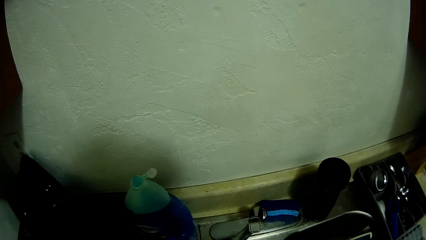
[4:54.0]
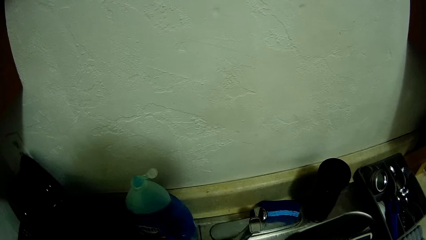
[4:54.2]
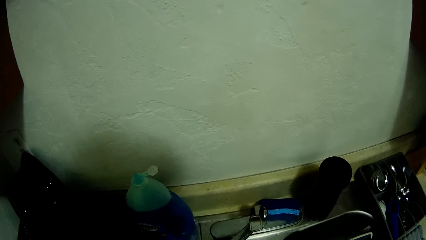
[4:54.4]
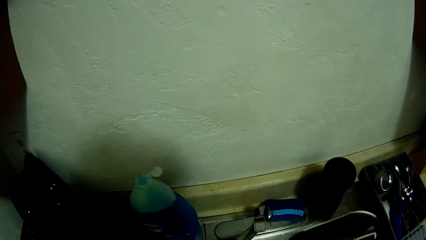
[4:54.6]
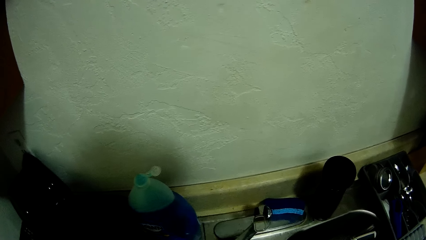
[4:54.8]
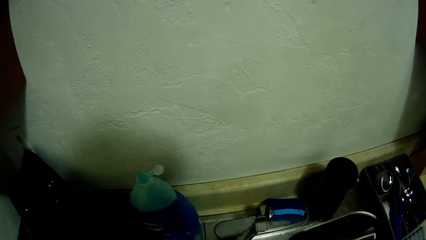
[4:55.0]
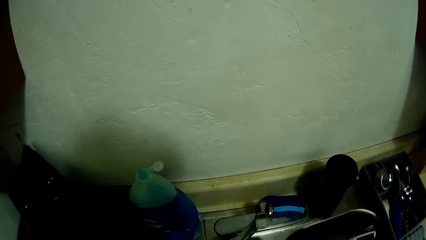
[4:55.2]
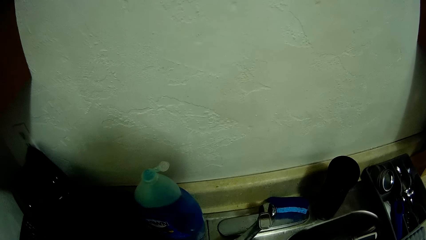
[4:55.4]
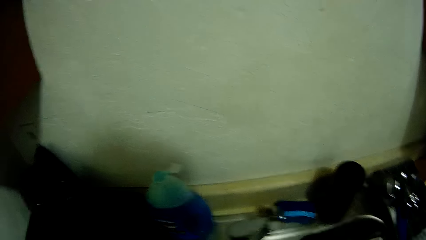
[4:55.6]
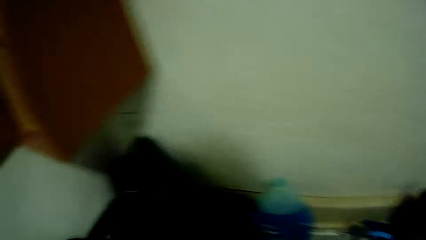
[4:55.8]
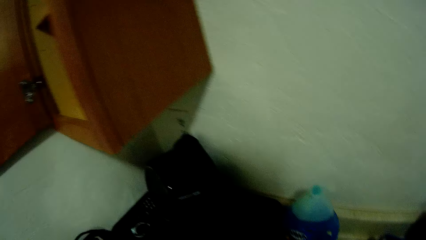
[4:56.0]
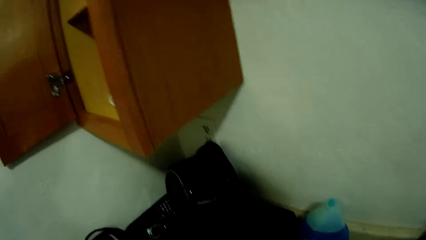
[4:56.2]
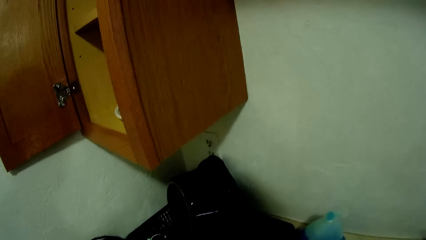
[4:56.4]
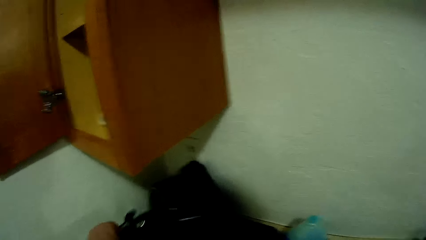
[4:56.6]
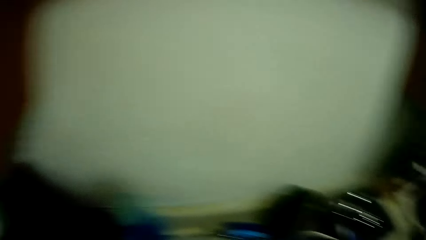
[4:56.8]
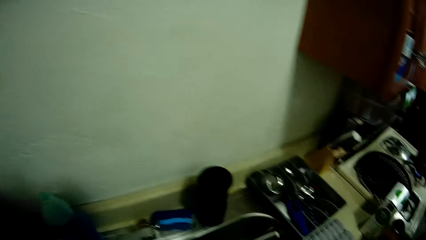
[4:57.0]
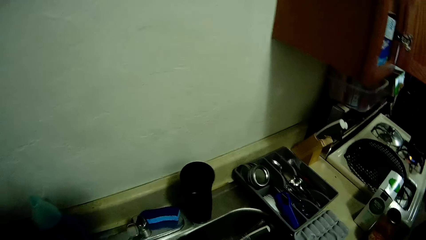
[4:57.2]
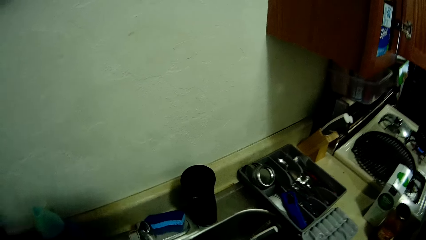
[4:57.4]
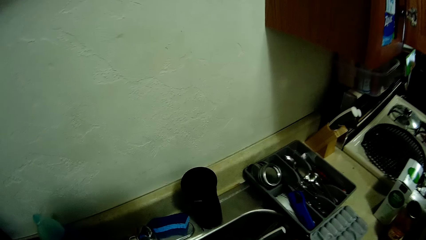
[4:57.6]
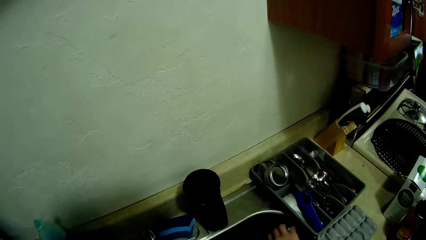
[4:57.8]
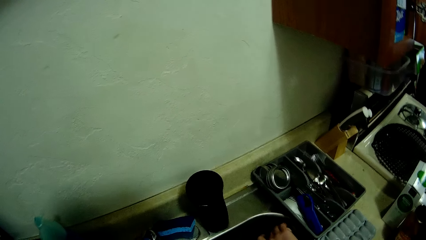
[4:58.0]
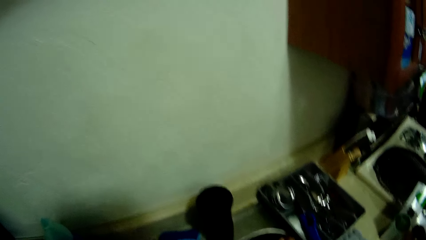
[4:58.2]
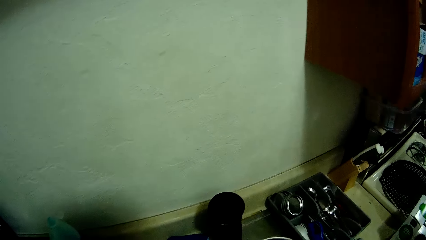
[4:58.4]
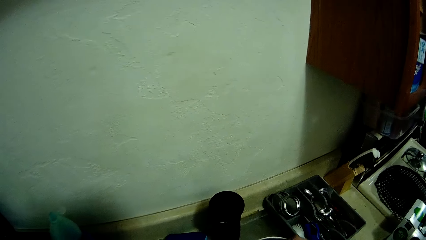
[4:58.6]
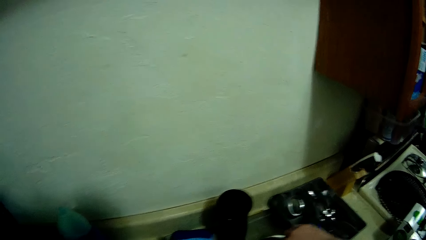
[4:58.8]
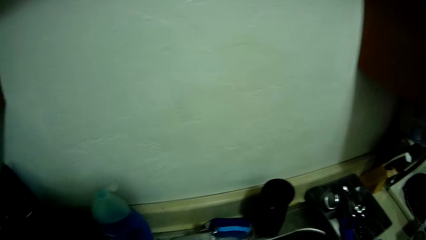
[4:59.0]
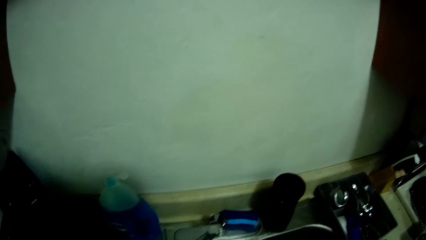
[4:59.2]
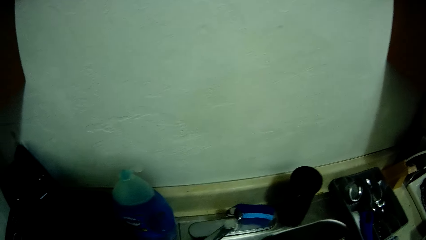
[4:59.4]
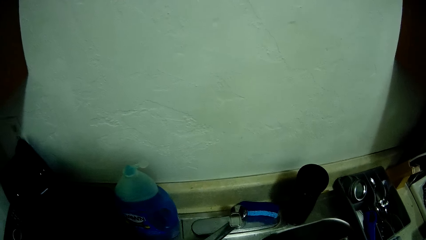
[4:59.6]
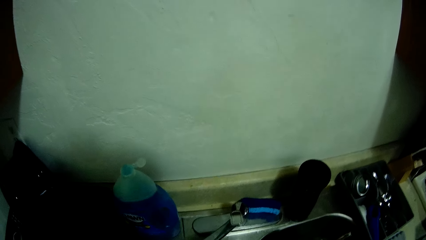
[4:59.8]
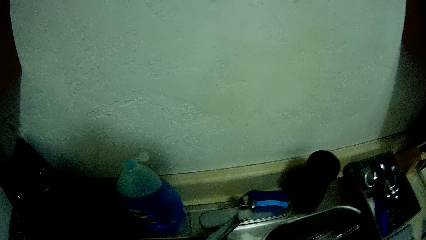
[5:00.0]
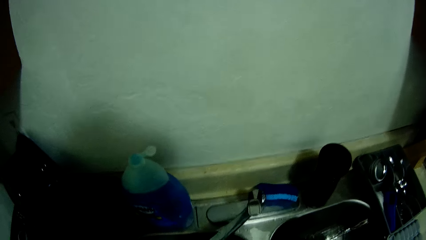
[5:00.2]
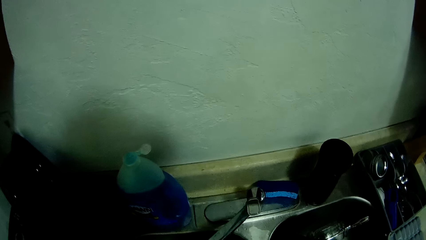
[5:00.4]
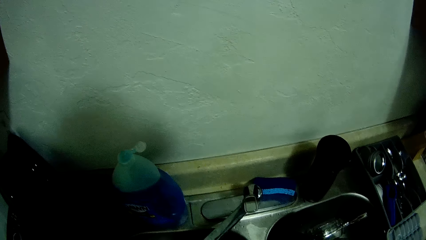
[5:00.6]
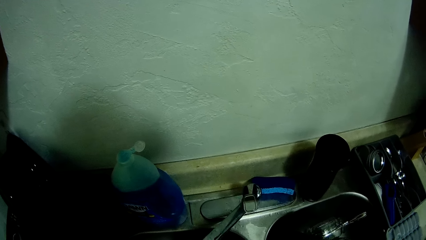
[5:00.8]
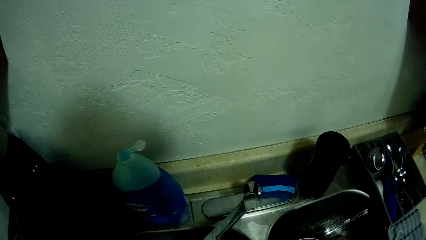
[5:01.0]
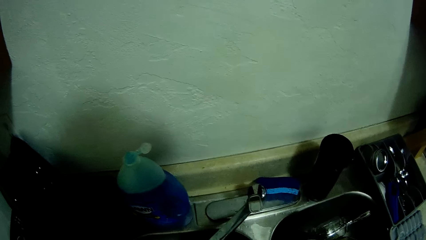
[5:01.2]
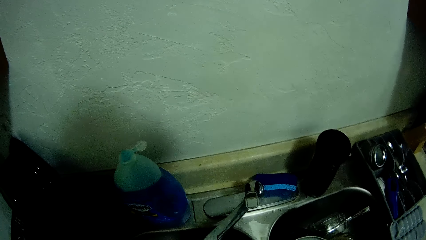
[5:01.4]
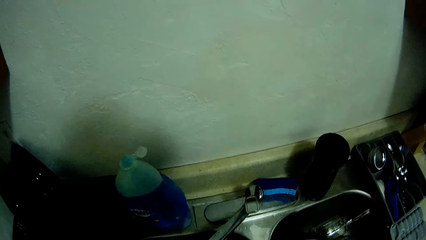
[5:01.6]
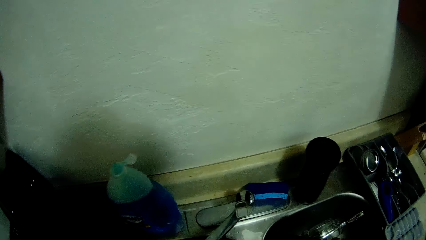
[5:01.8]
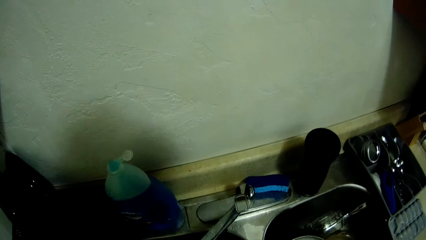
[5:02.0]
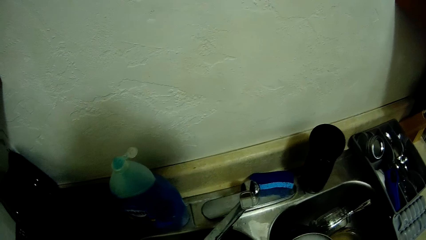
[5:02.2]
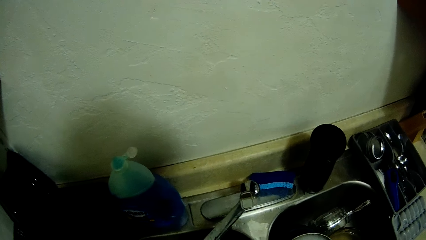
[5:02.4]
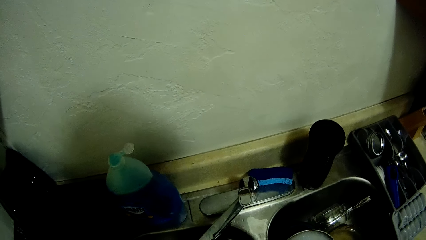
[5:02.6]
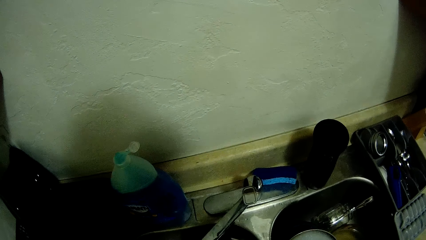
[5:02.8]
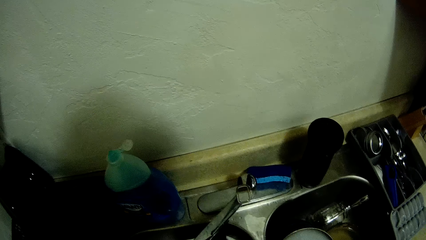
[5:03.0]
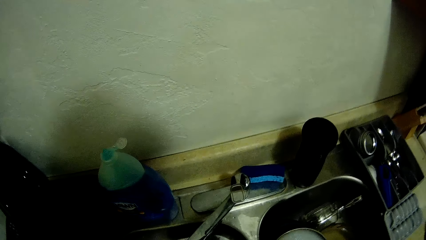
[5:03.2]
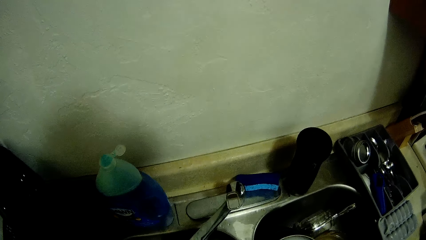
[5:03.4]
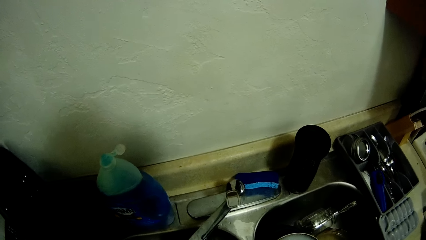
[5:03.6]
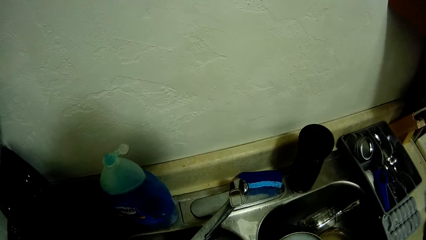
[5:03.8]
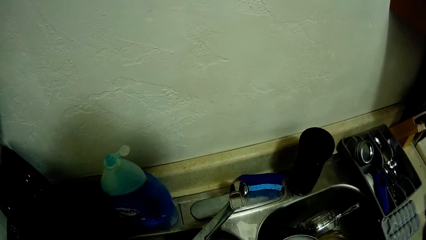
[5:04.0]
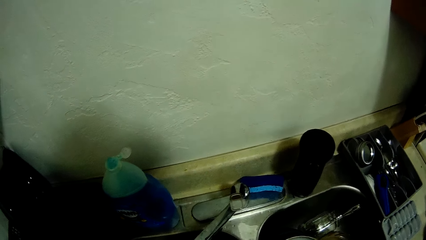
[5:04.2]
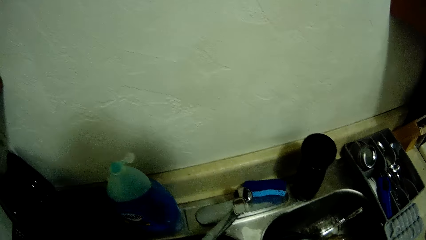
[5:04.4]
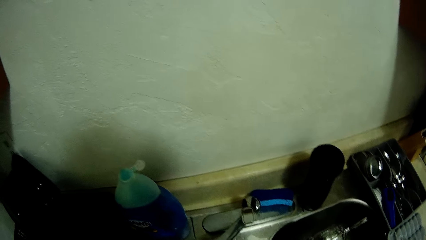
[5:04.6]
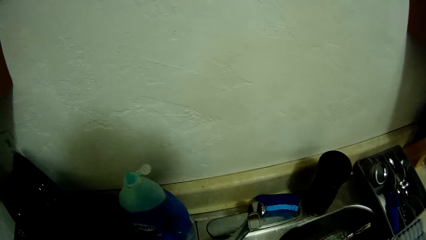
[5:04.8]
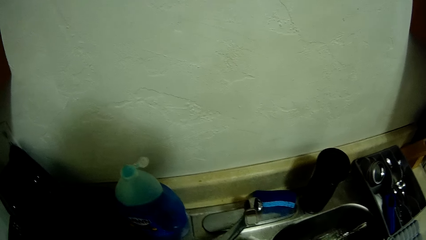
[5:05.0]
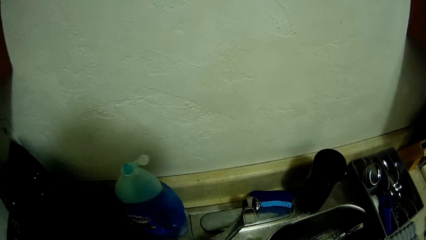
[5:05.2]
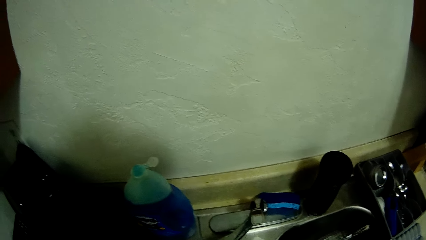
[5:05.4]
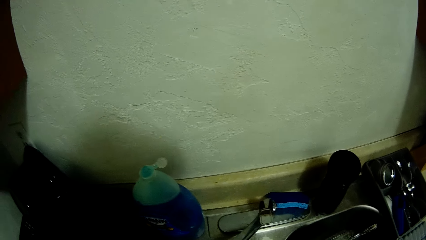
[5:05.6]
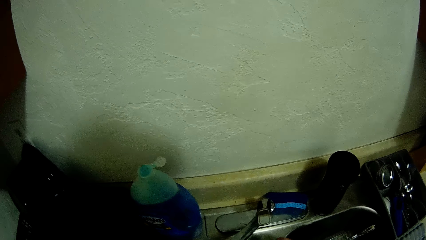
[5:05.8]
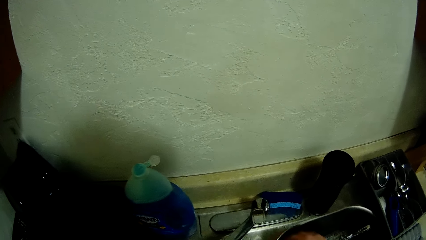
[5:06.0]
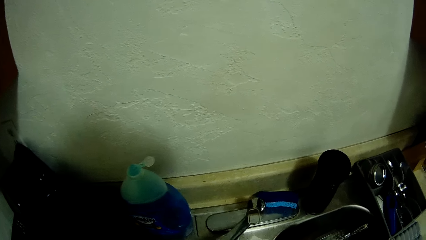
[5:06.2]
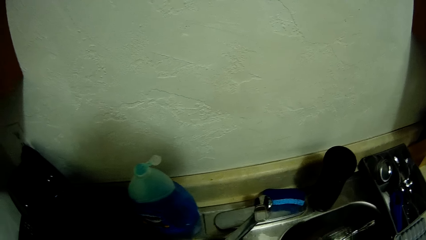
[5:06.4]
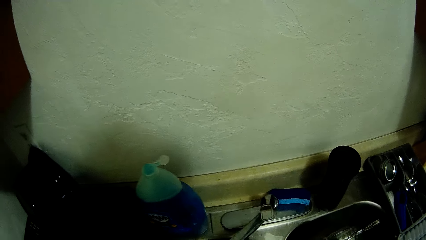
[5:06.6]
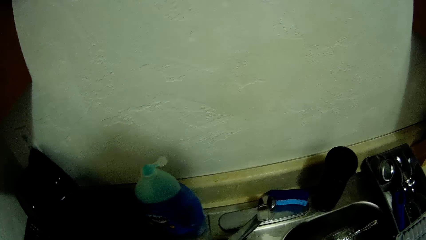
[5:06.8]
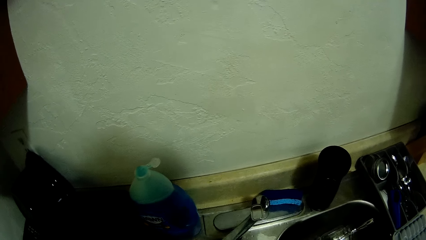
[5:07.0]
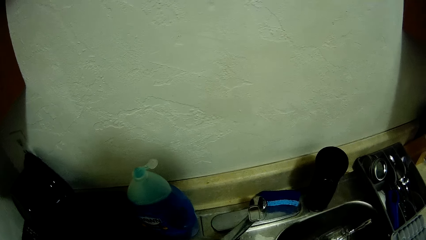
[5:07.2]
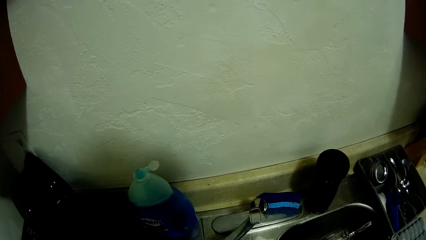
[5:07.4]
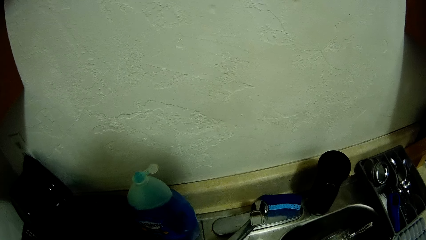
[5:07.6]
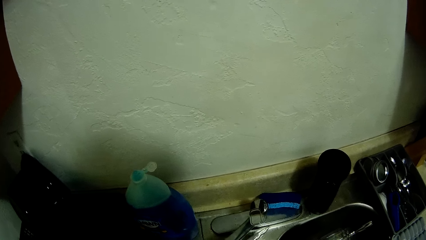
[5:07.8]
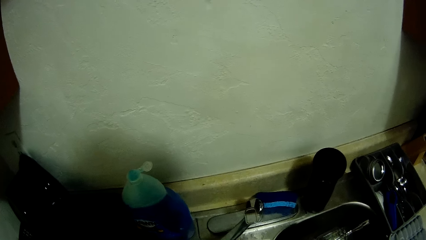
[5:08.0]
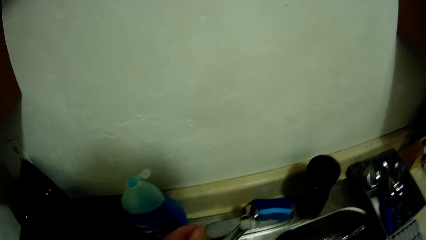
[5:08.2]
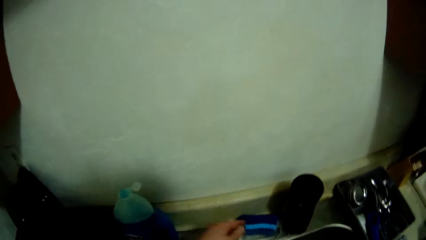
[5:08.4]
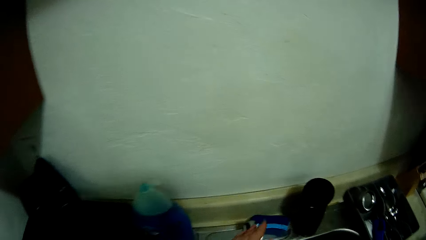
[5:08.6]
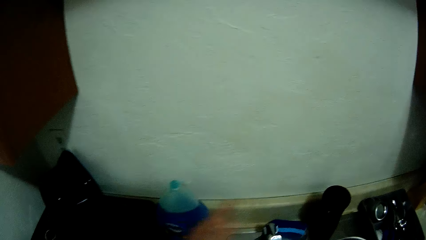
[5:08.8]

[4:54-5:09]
The camera wearer moves the hand. They drop the spoons on the cabinet. They do something. They touch the utensil. They touch the tap.
